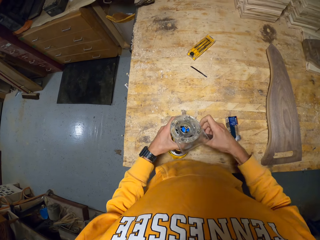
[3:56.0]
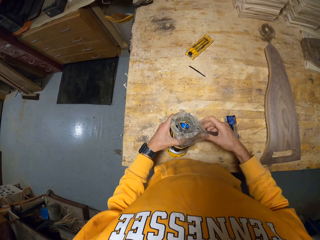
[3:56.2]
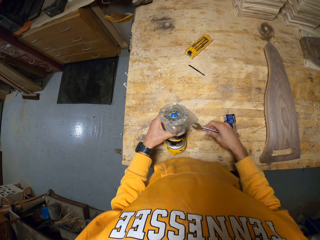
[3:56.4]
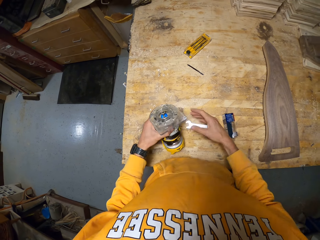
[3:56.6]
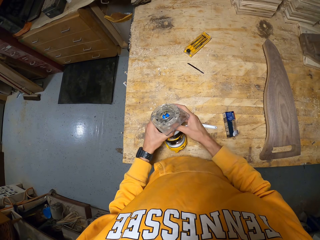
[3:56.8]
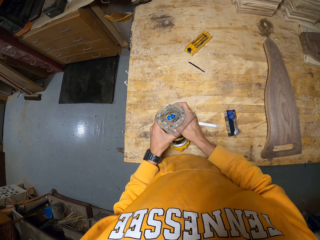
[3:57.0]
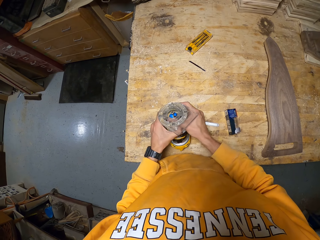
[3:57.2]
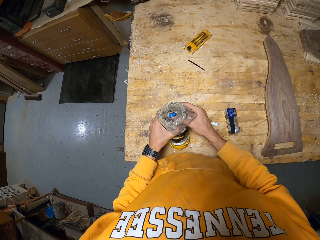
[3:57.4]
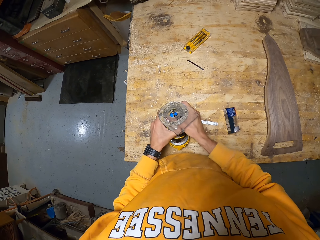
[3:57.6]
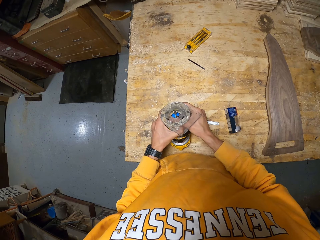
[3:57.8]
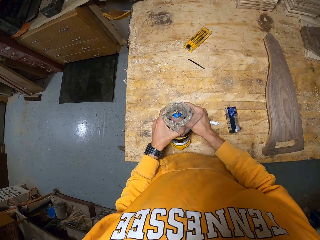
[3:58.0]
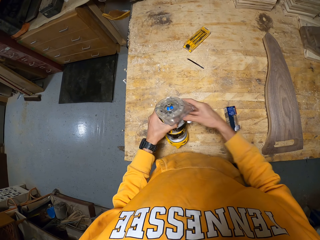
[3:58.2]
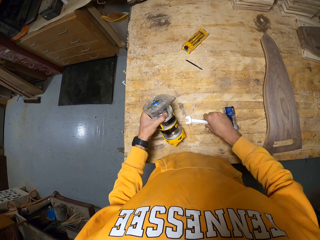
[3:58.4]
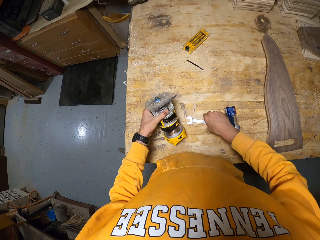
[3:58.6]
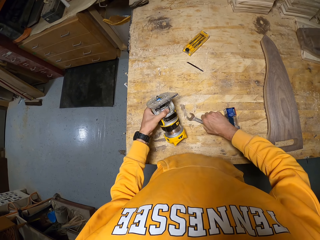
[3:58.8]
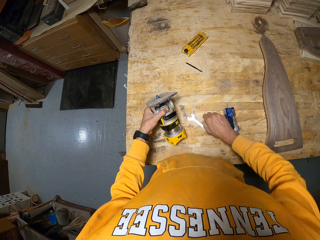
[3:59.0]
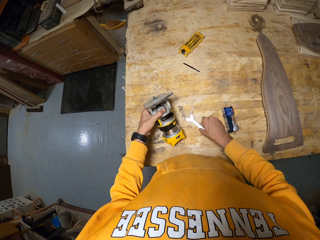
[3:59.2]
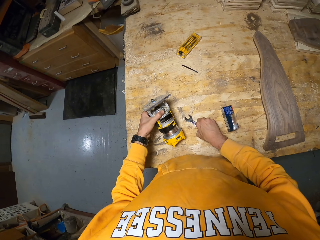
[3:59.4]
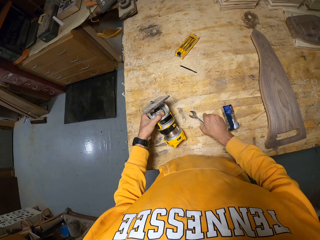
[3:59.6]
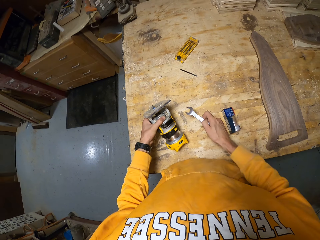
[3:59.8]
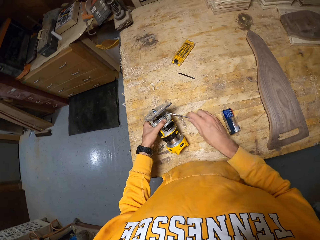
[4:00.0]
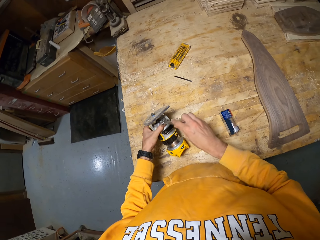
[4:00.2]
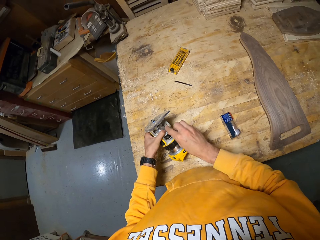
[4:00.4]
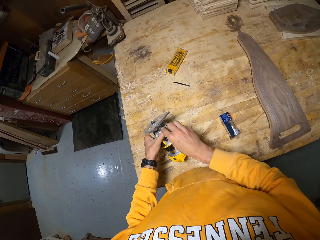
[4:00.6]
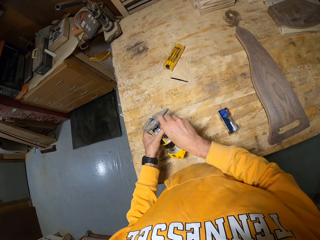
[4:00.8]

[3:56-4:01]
The camera wearer drops the spanner on the table with his right hand. He loosens the device with his hands. He picks up the spanner on the table with his right hand.

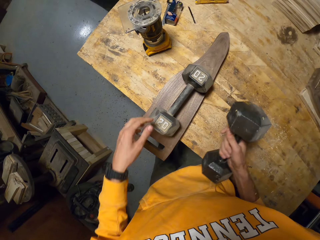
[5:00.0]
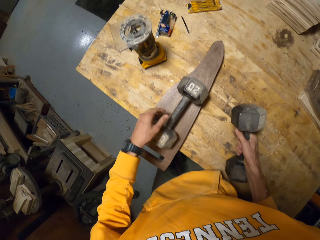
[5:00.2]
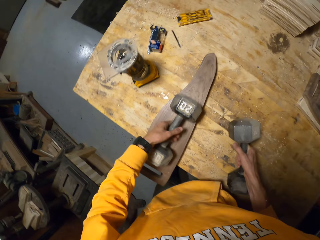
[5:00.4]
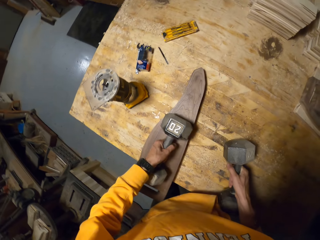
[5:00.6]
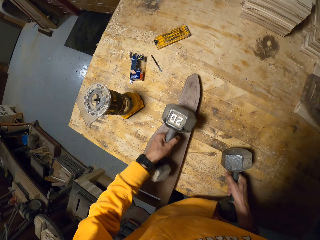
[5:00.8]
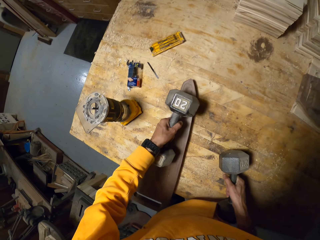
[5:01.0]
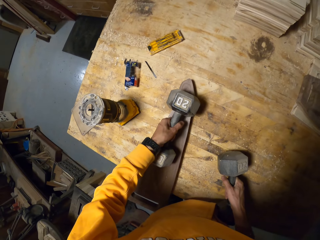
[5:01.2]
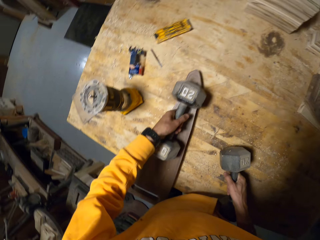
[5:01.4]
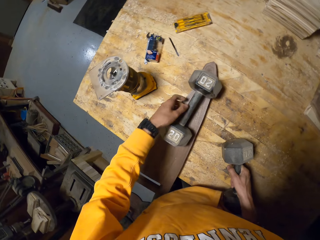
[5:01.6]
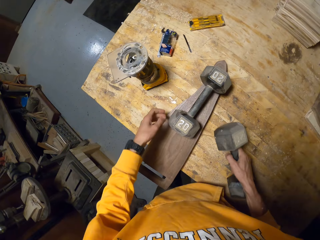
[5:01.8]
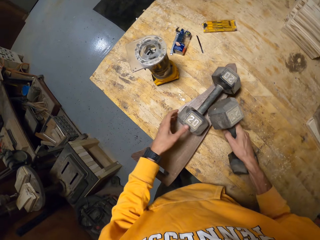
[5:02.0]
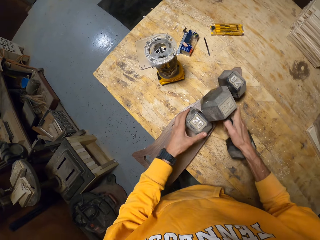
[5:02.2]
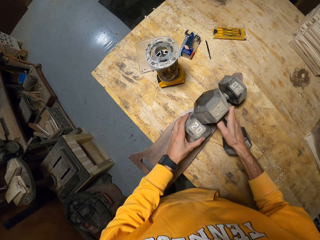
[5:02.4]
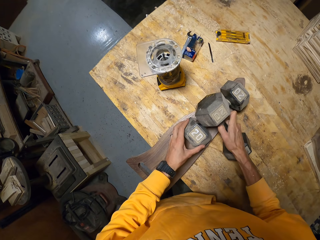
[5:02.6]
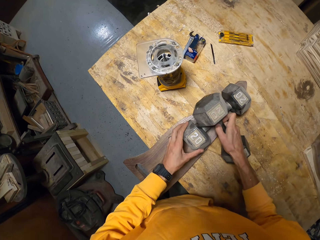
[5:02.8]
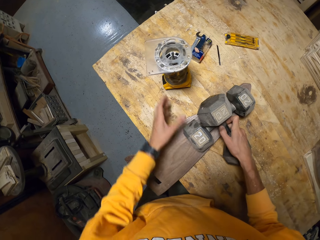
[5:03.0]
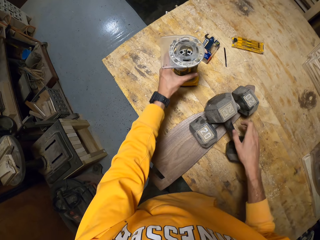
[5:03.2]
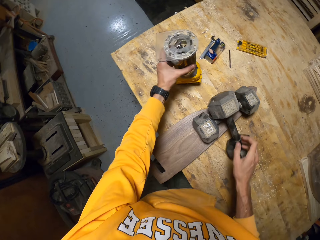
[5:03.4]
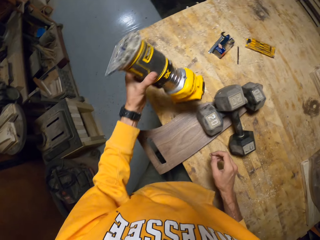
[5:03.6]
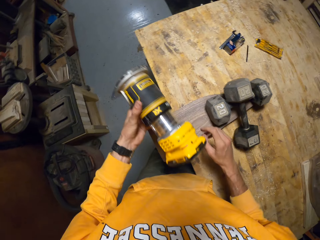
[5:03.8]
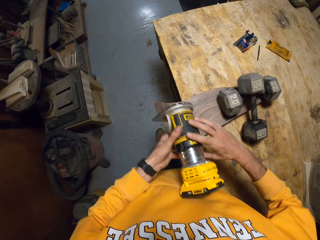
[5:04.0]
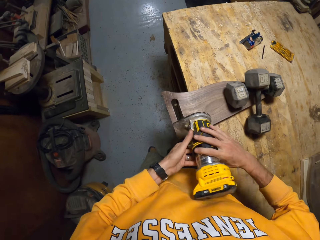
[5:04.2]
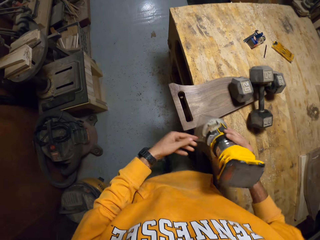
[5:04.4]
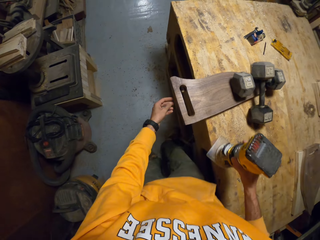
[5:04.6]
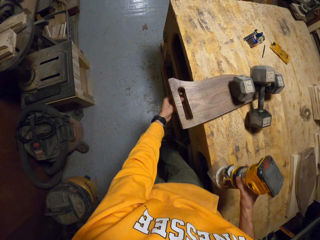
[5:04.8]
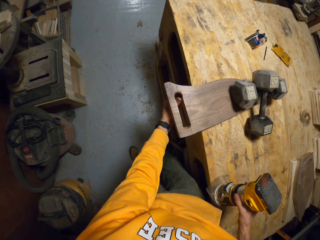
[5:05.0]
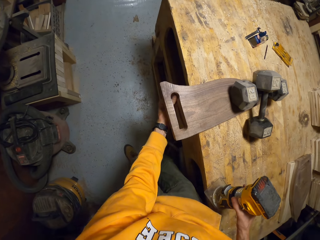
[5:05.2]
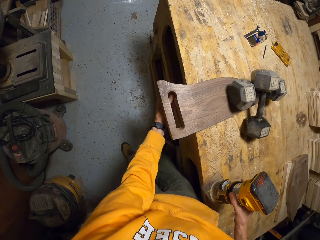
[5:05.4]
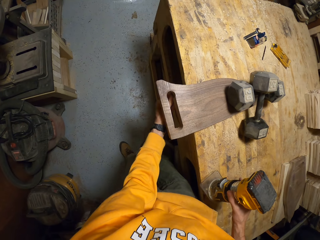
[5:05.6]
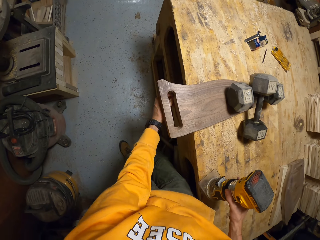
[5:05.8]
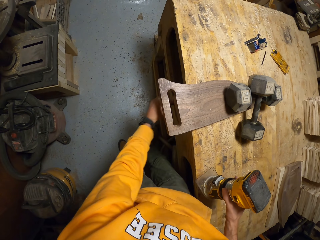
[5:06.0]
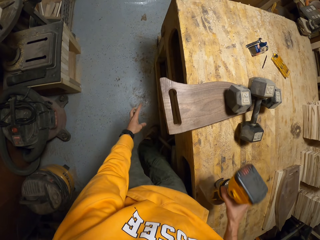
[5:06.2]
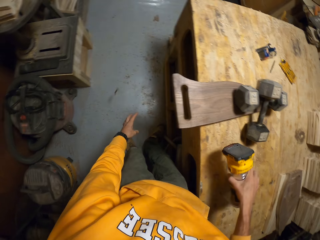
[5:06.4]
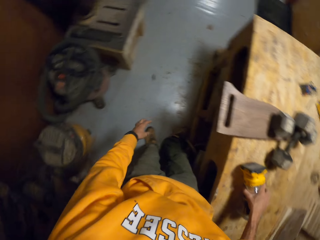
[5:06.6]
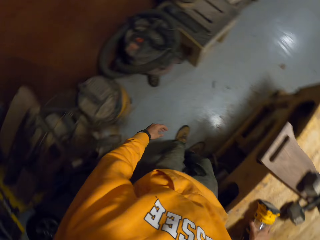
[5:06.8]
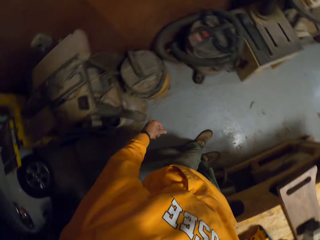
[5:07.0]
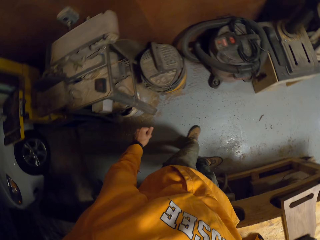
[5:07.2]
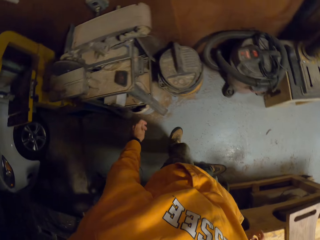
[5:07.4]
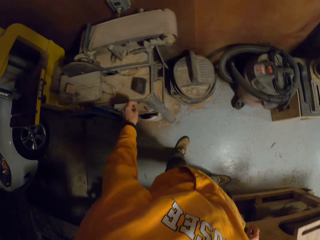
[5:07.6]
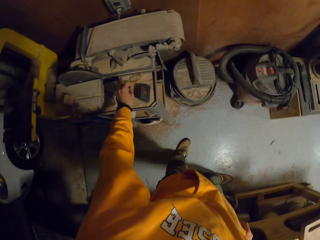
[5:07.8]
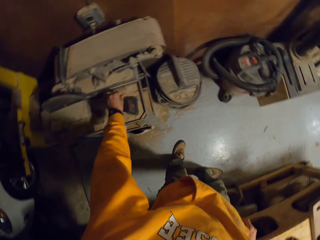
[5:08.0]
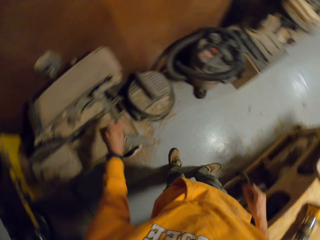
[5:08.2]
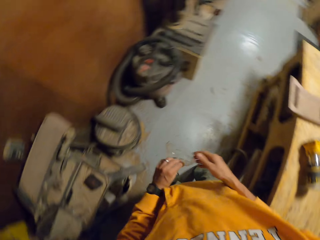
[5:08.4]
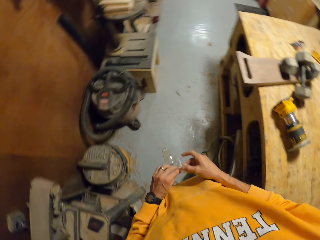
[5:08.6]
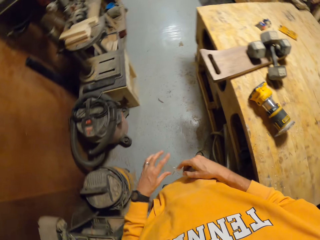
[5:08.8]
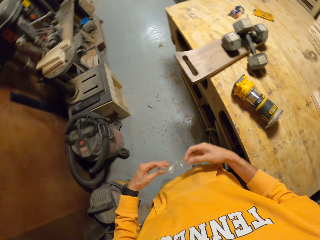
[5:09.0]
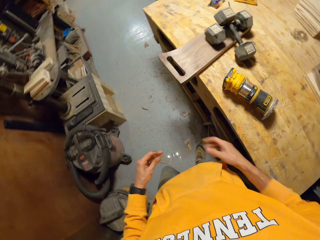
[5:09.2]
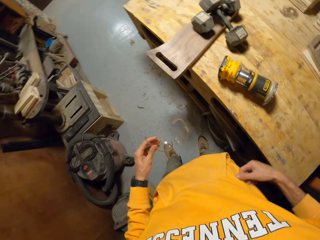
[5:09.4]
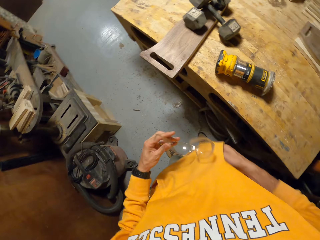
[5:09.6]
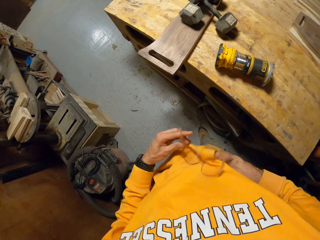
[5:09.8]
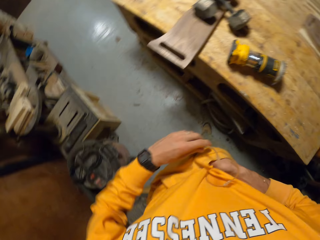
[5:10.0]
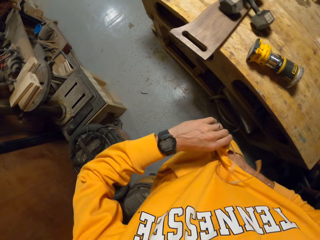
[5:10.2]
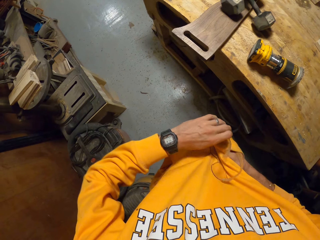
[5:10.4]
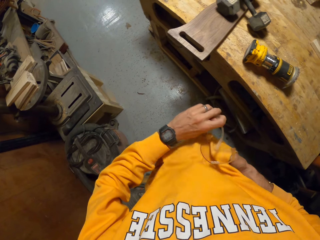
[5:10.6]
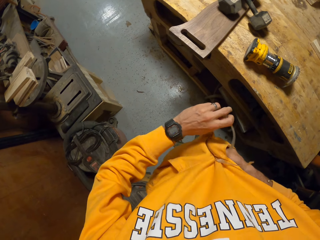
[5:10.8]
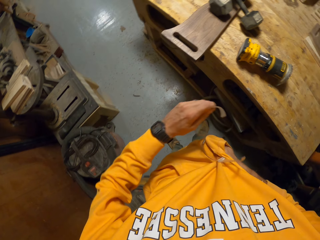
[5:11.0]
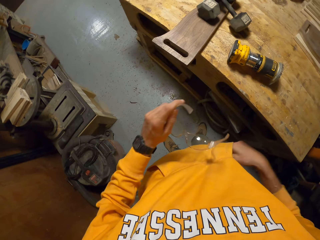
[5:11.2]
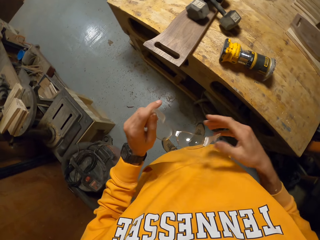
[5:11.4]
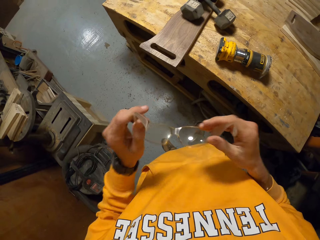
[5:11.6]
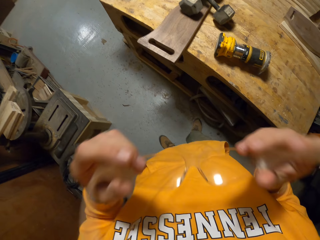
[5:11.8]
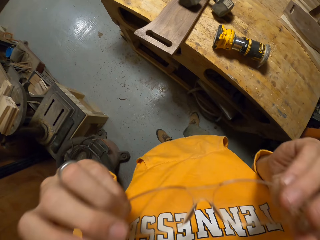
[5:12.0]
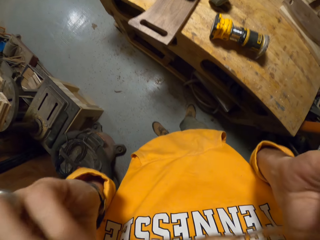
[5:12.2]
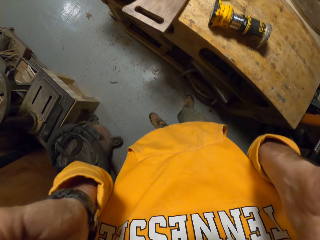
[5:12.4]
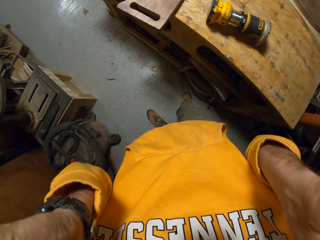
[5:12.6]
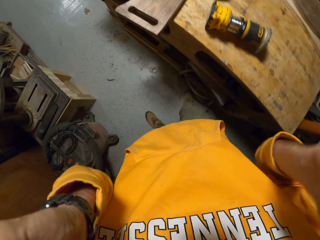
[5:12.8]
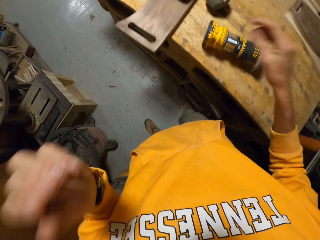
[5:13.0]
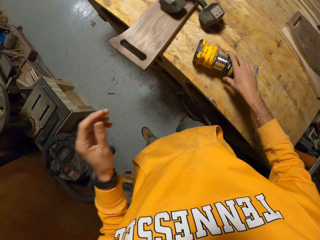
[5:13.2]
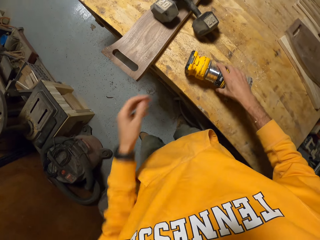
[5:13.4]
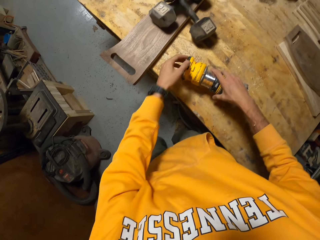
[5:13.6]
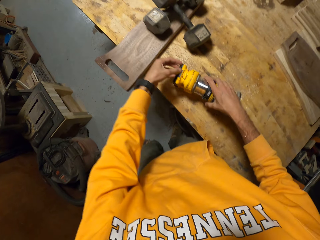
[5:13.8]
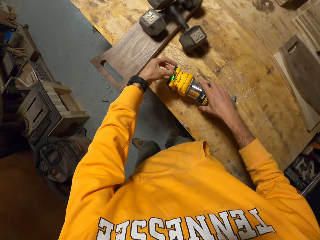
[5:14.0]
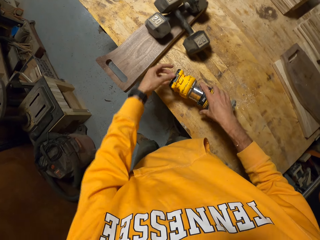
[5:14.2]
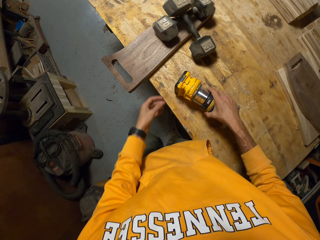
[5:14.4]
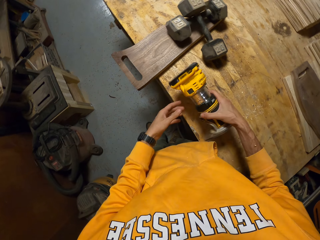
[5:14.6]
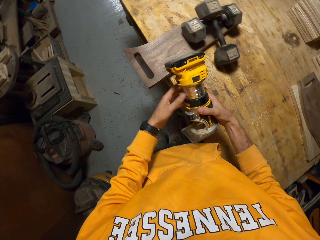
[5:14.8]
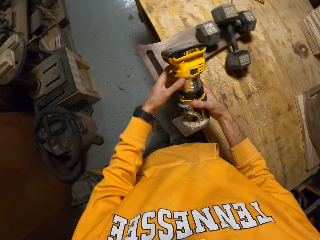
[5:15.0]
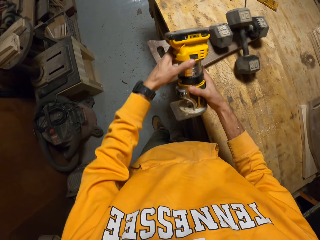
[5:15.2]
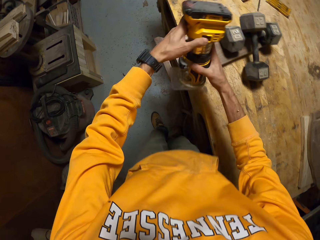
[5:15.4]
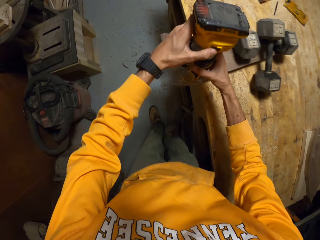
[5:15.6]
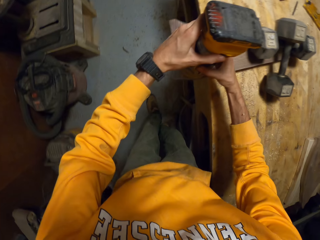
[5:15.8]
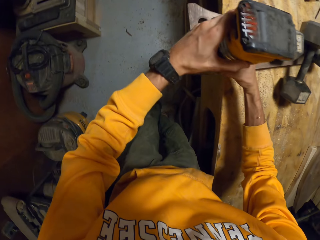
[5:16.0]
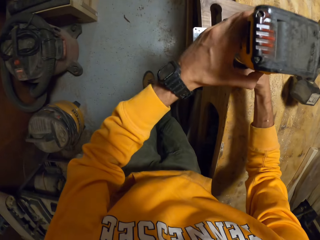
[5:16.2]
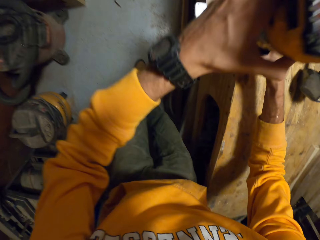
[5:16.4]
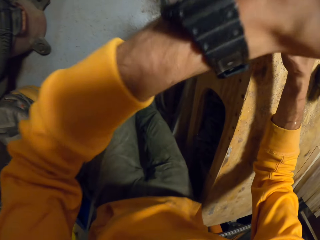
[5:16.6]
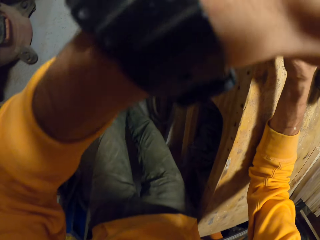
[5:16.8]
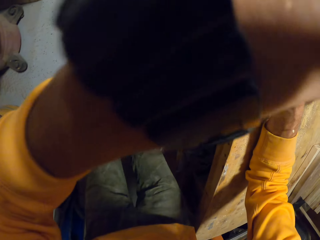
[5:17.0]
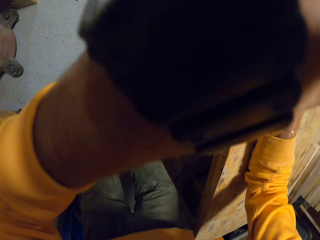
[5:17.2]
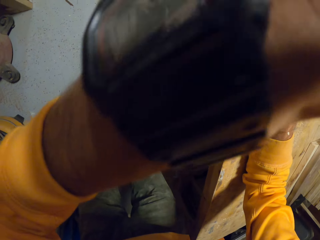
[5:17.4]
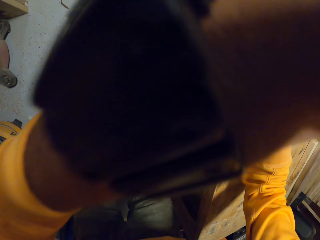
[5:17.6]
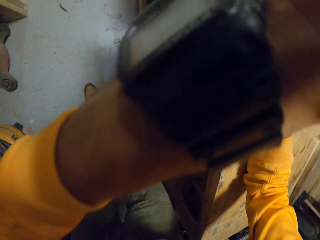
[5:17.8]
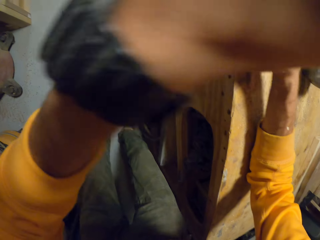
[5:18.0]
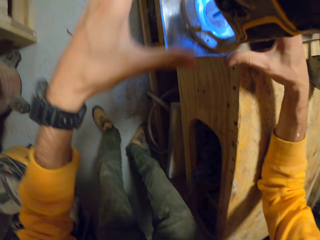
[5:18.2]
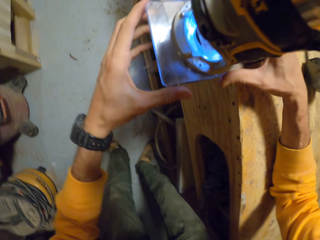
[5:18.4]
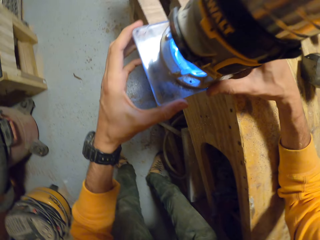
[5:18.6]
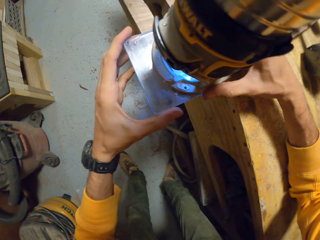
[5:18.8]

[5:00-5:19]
The camera wearer passes the dumbbell to his right hand. He adjusts the second dumbbell on the woodwork with his left hand. He puts the dumbbell on the second dumbbell with his right hand. He picks up the device or router on the table with his left hand and passes the device to his right hand. He holds something. He removes dirt under the woodwork with his left hand and drops the dirt on the floor with his left hand. He puts the device on the table with his right hand. He picks up protective glasses on a metal table with his left hand. He opens the protective glasses with his hands. He cleans the protective glasses with his cloth. He puts the glasses on his face with his hands. He holds the device on the table with his right hand. He picks up the router. He turns the router on with the left hand. He operates the device with his left hand. He smoothens the wooden handle. He puts the device on the woodwork with his hands. He operates the device with his left hand.
